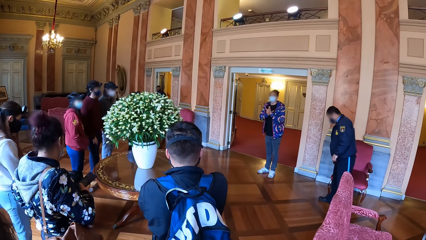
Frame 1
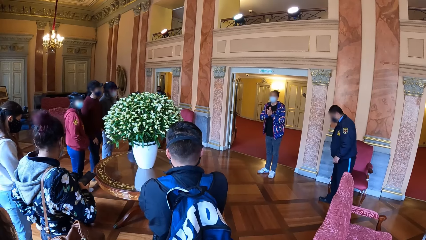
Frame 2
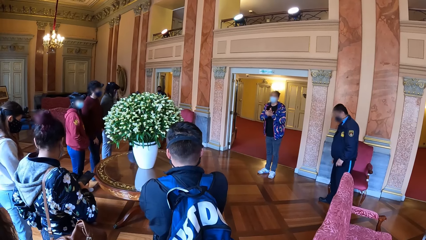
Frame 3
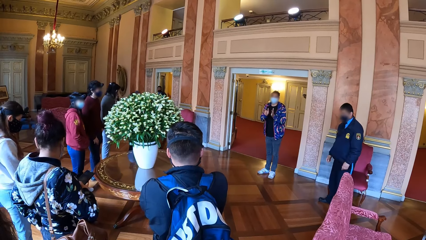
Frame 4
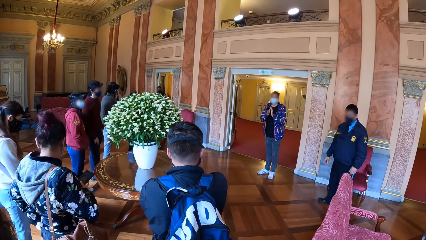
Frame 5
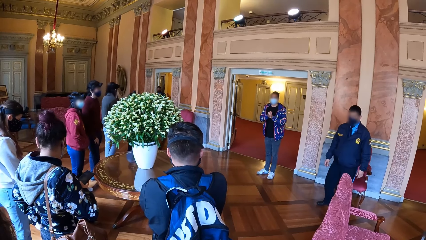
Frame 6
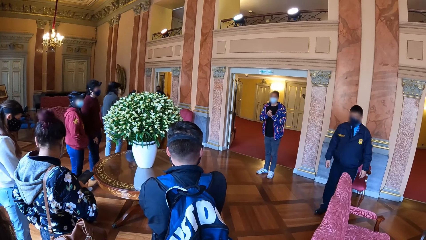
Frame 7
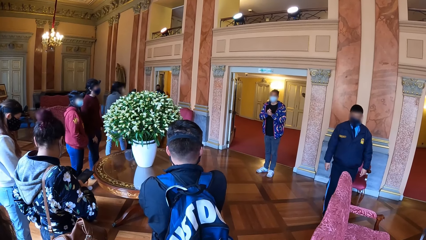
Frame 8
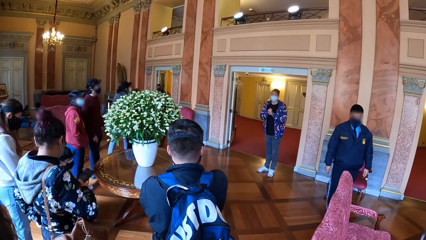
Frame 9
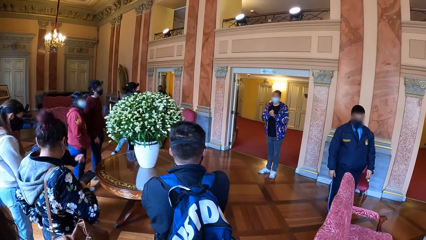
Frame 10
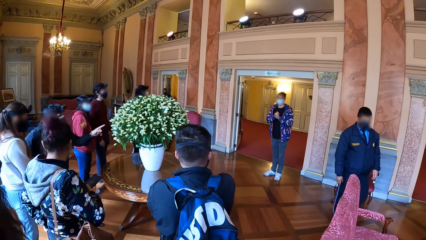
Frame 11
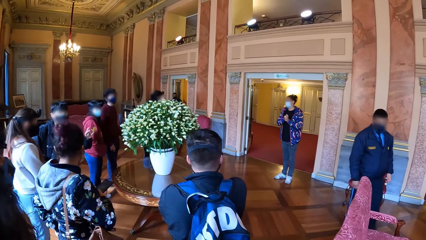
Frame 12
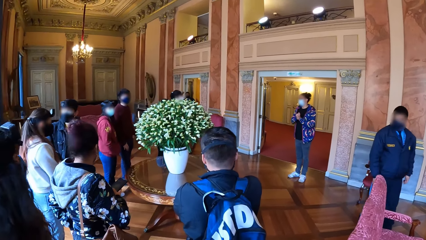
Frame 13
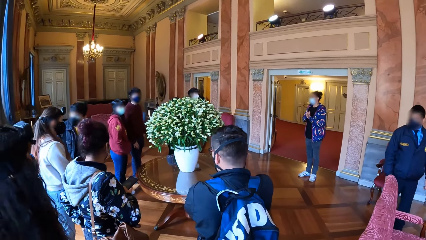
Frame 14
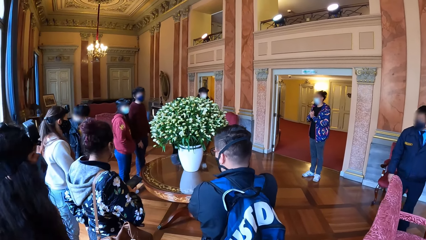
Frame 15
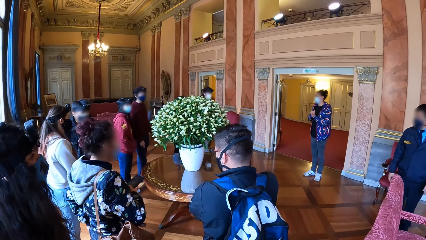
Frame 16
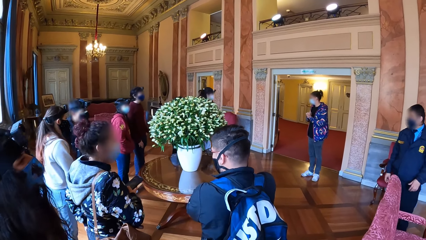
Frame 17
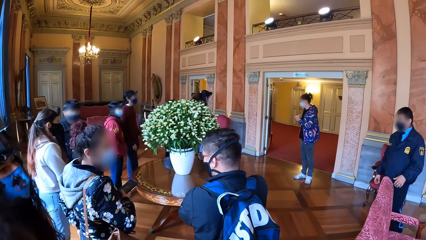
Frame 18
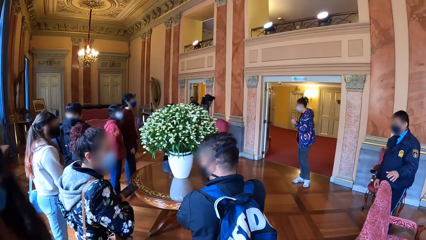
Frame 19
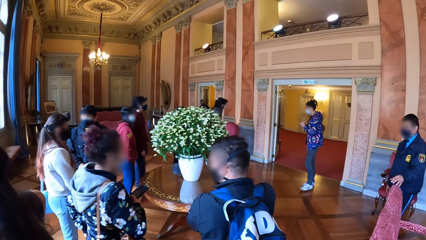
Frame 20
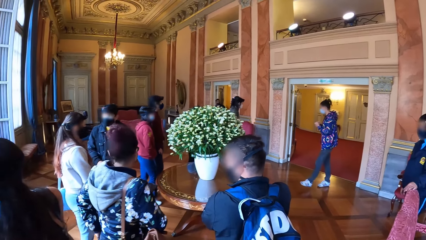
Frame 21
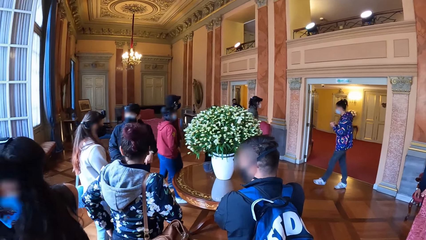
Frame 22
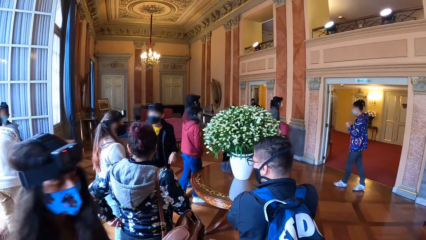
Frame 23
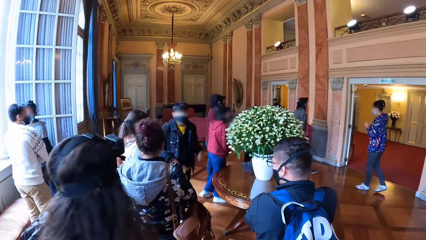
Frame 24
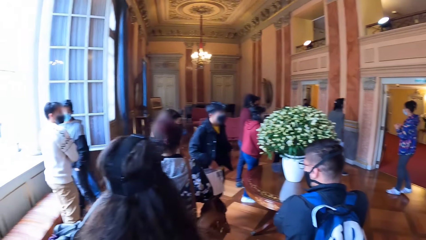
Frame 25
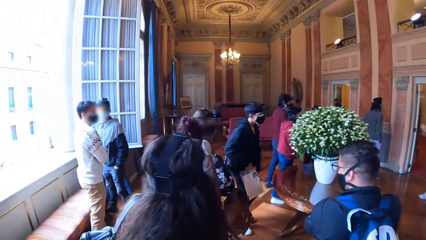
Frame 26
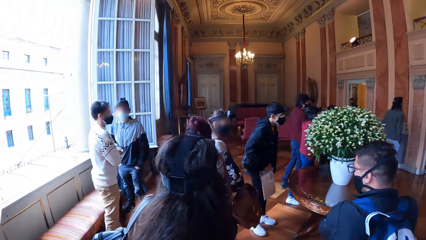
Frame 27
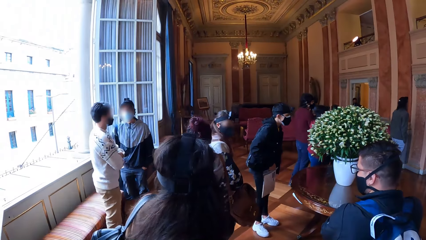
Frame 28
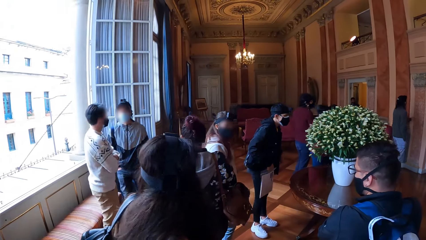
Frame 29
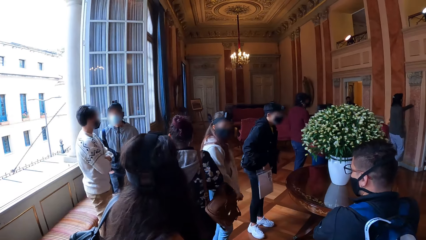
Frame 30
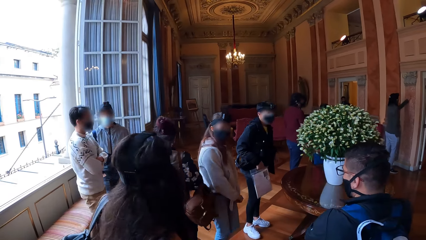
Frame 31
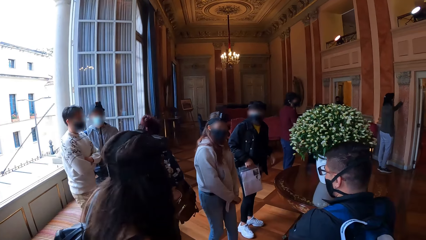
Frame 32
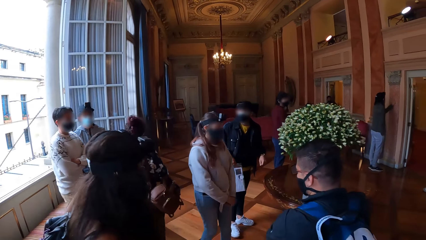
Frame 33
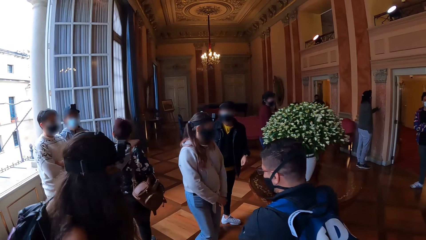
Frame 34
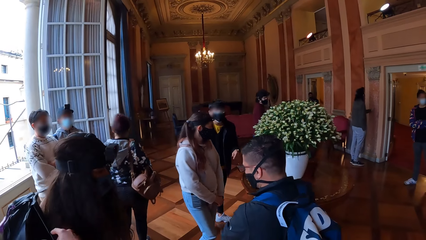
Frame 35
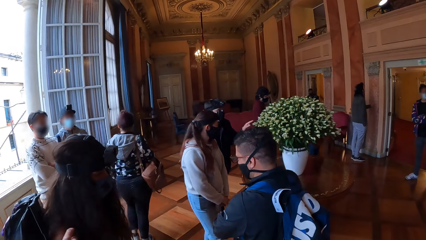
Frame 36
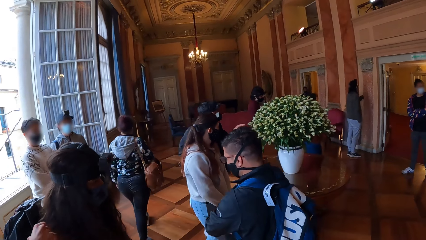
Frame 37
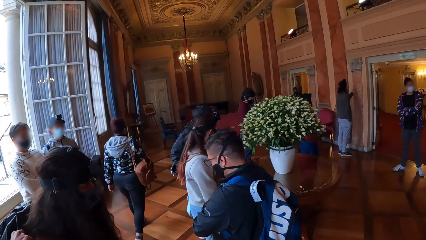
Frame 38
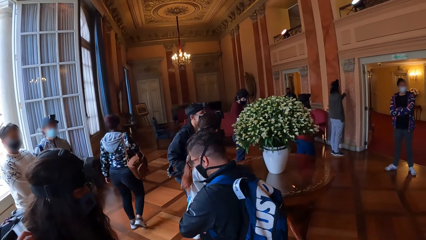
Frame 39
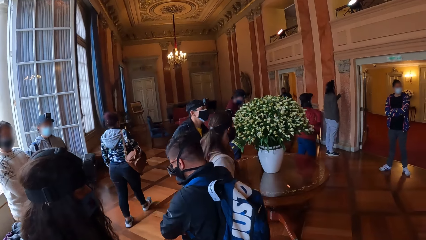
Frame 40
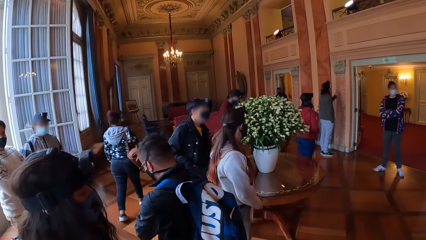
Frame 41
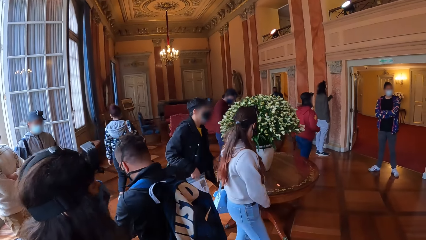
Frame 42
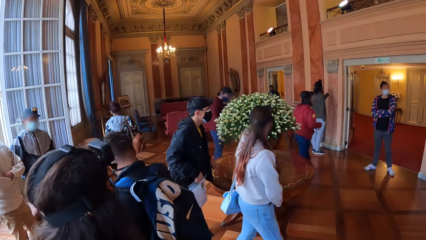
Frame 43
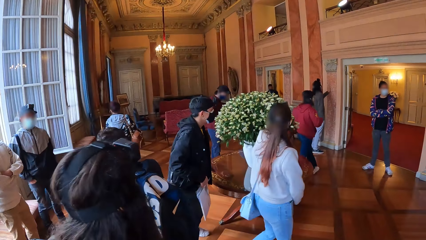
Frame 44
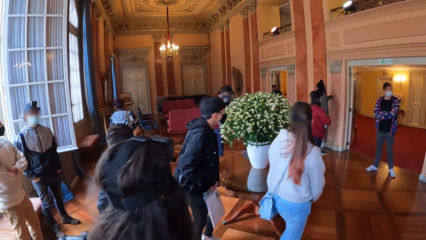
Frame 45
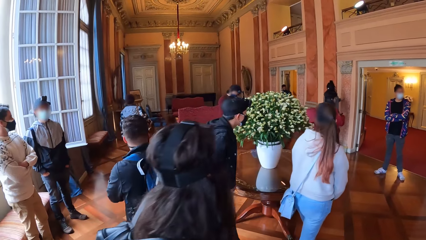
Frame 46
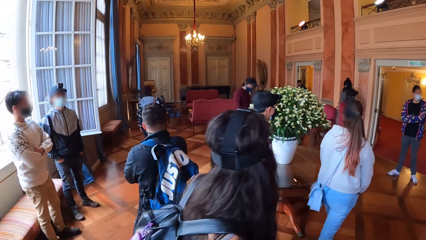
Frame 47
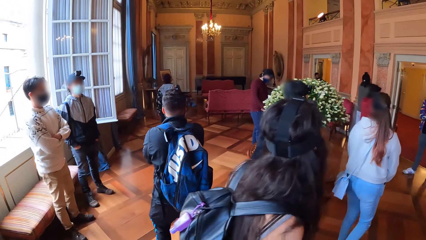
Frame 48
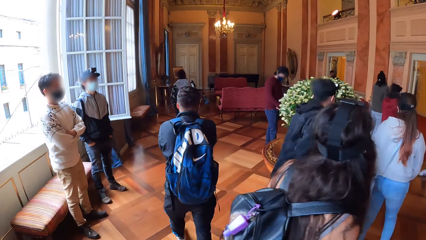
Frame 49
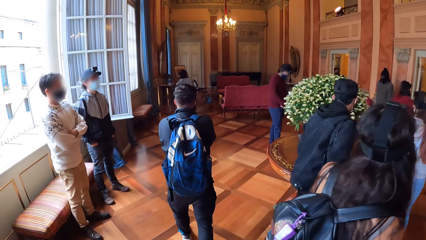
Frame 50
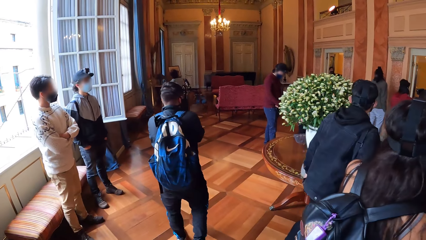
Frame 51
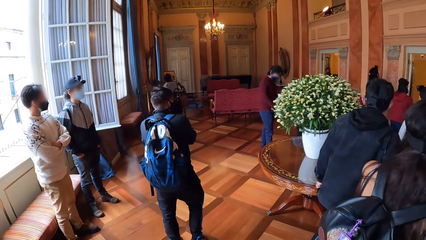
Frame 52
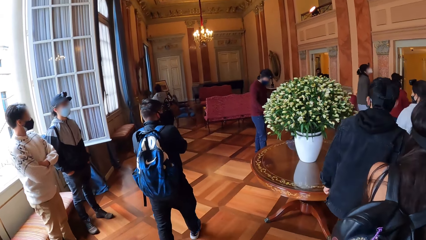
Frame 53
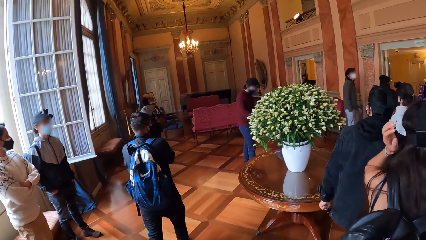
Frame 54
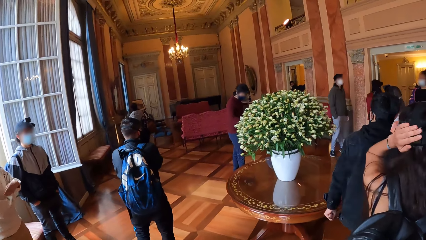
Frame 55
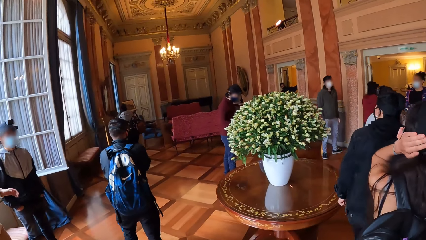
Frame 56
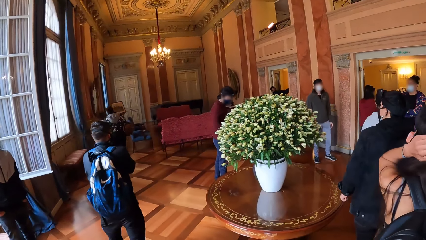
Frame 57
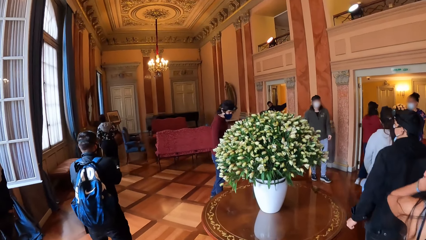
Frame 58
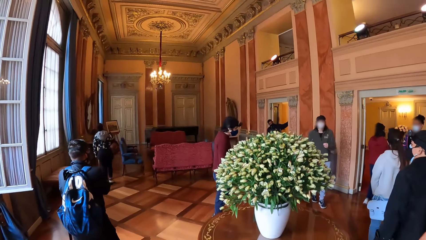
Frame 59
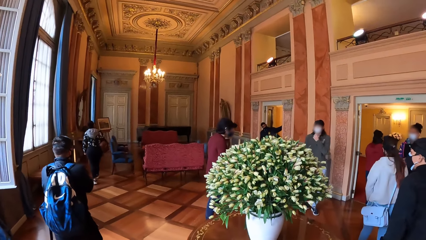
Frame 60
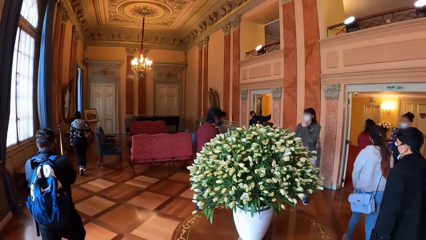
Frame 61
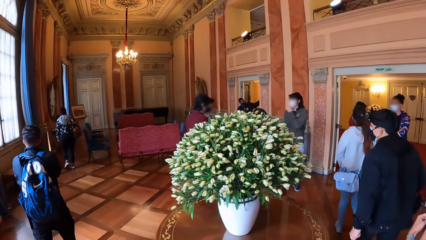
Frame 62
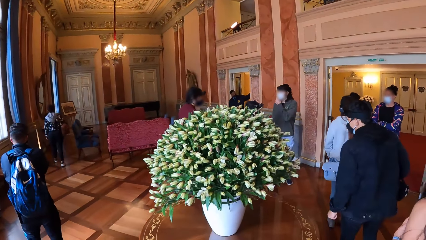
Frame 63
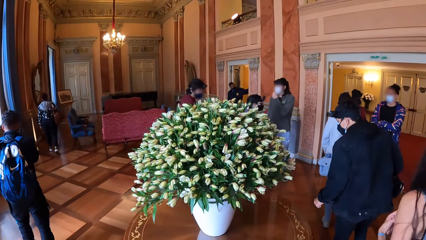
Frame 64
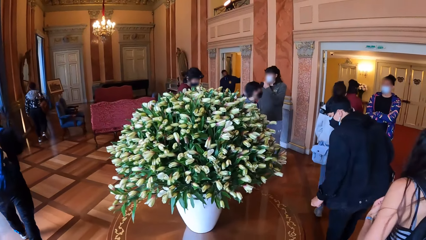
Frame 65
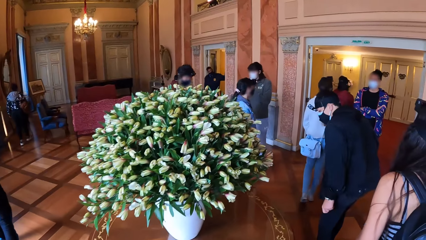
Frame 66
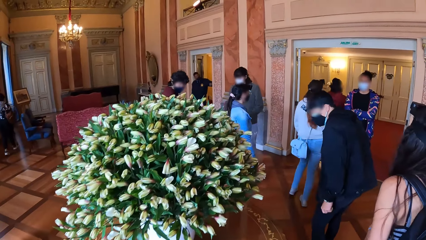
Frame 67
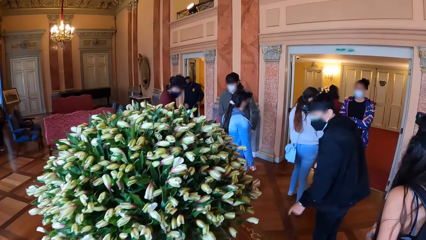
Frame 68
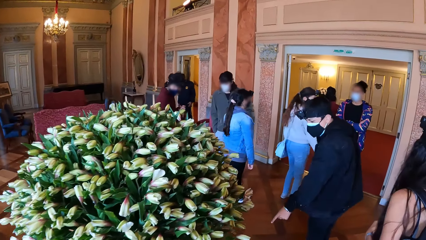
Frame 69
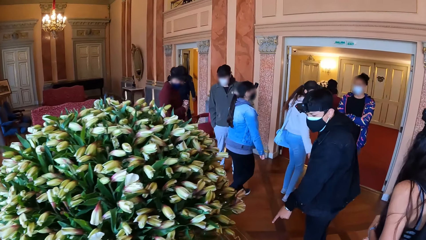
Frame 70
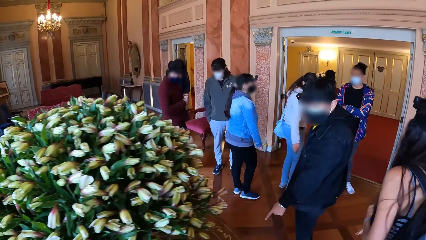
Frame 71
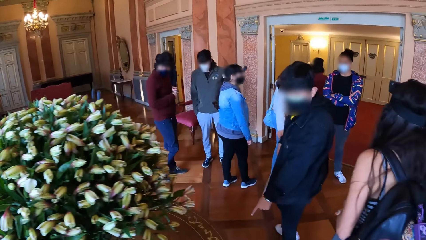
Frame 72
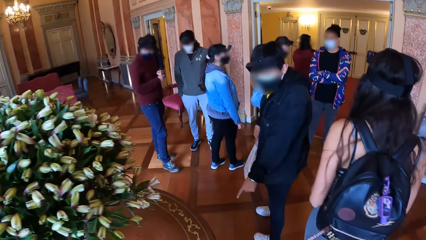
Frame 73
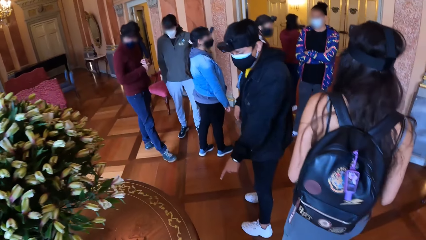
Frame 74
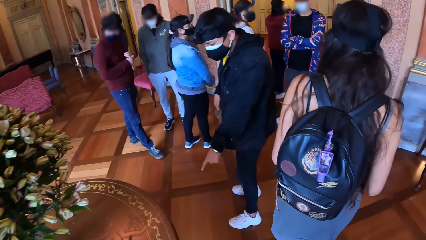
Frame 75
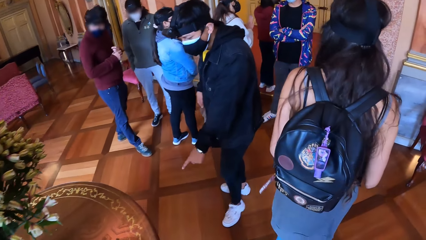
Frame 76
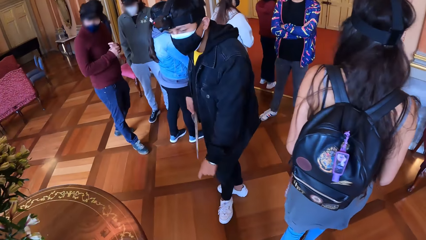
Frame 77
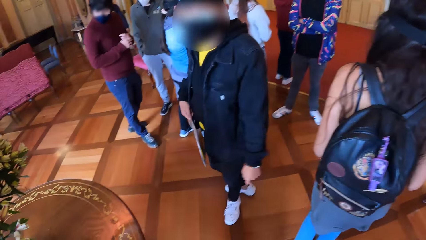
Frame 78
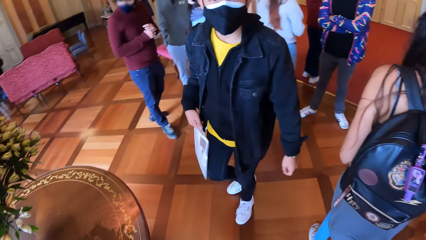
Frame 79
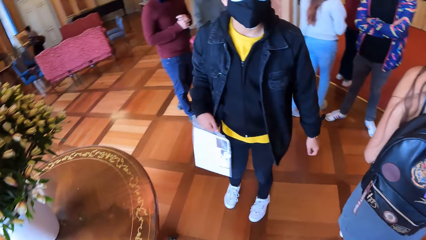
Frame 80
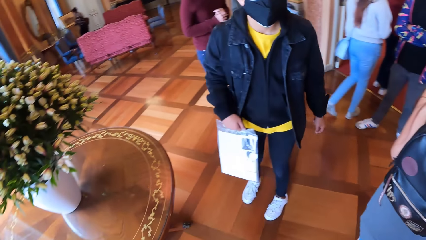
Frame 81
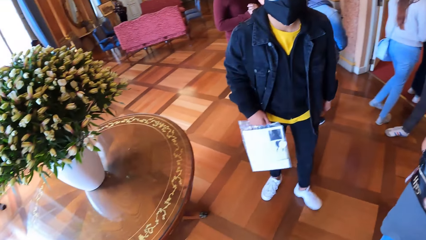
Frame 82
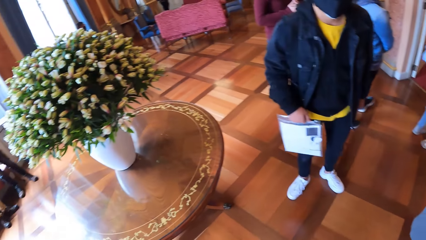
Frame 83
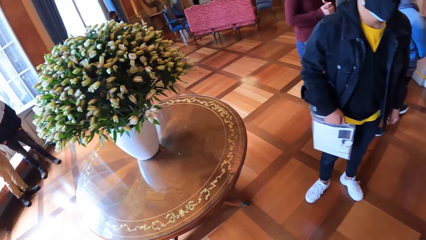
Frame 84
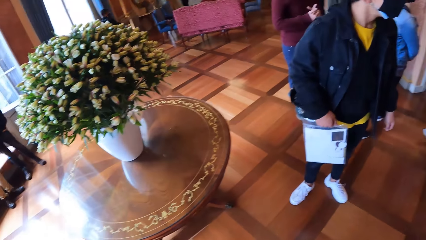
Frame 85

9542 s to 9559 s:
The camera wearer walks around the building. A person points down. The camera wearer looks down.
